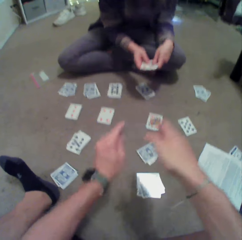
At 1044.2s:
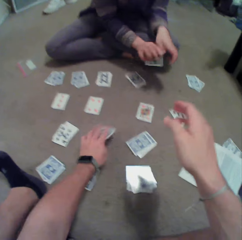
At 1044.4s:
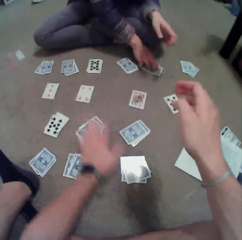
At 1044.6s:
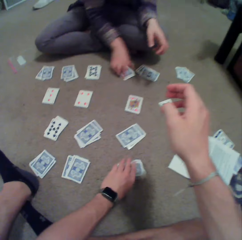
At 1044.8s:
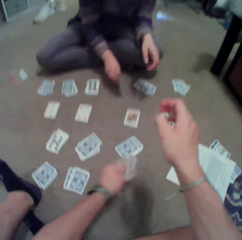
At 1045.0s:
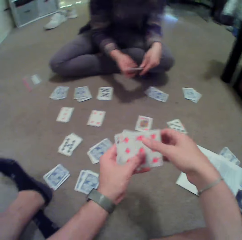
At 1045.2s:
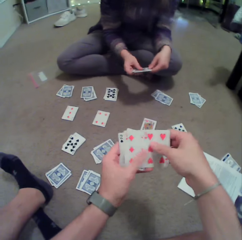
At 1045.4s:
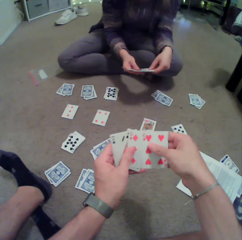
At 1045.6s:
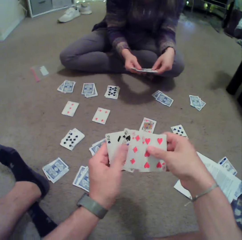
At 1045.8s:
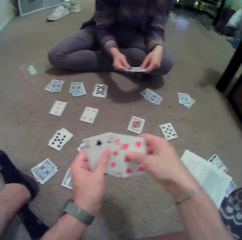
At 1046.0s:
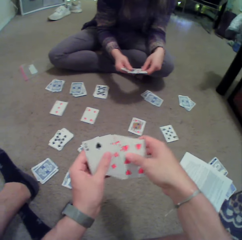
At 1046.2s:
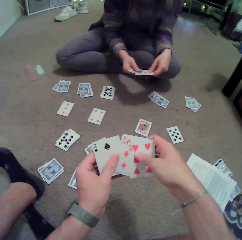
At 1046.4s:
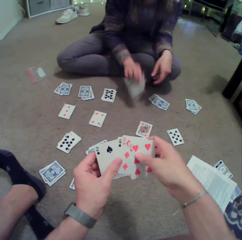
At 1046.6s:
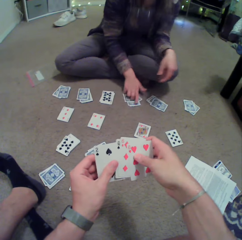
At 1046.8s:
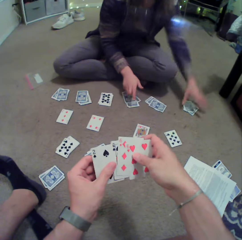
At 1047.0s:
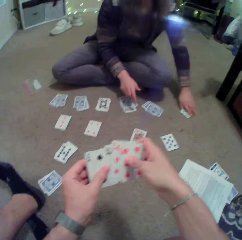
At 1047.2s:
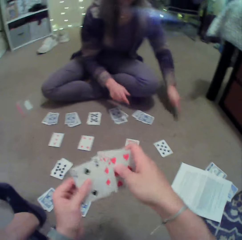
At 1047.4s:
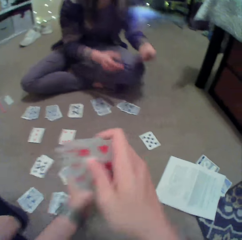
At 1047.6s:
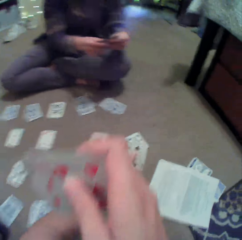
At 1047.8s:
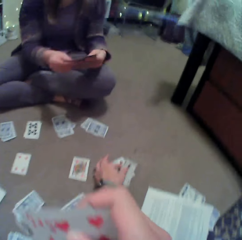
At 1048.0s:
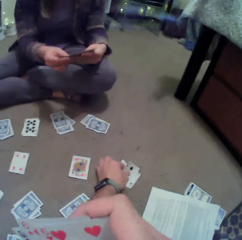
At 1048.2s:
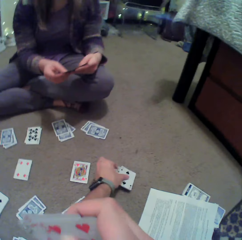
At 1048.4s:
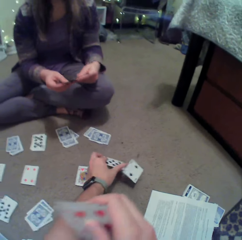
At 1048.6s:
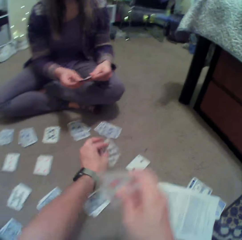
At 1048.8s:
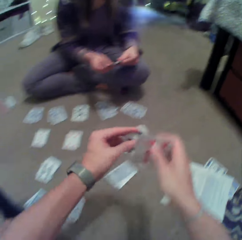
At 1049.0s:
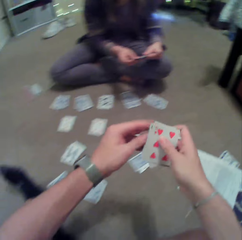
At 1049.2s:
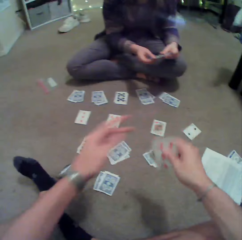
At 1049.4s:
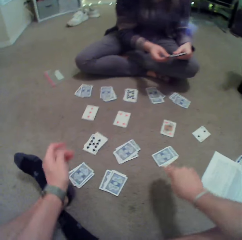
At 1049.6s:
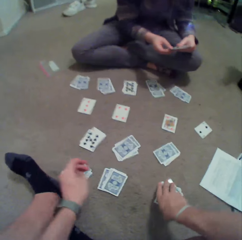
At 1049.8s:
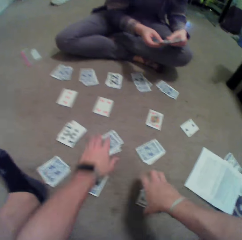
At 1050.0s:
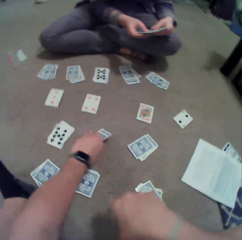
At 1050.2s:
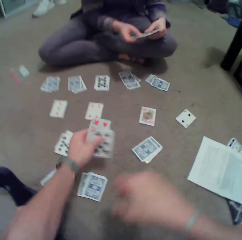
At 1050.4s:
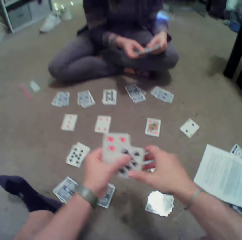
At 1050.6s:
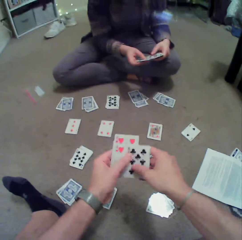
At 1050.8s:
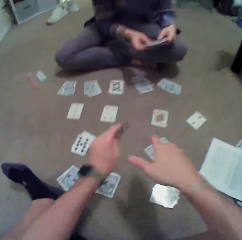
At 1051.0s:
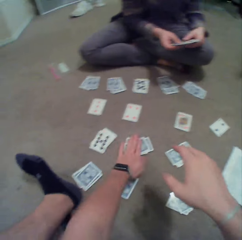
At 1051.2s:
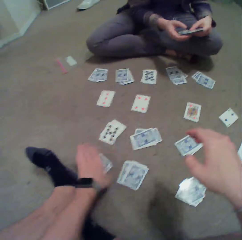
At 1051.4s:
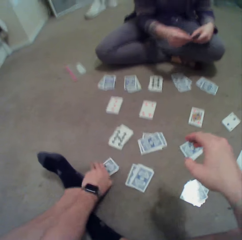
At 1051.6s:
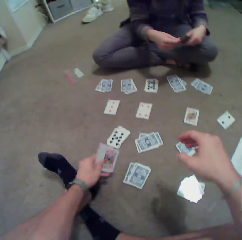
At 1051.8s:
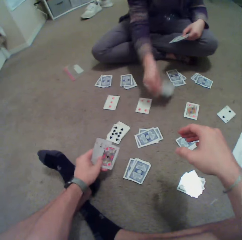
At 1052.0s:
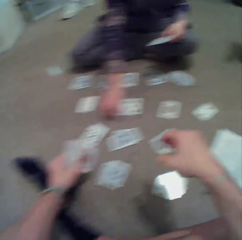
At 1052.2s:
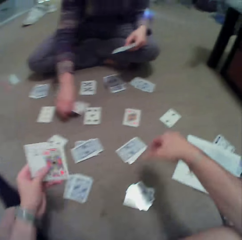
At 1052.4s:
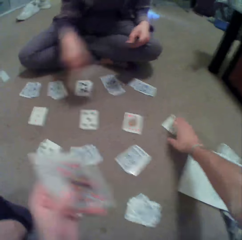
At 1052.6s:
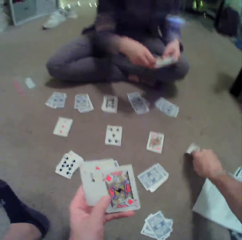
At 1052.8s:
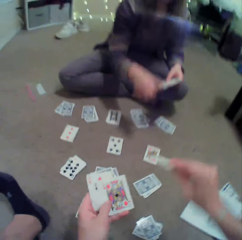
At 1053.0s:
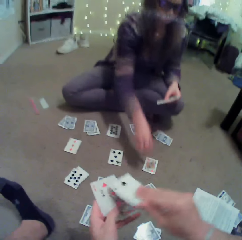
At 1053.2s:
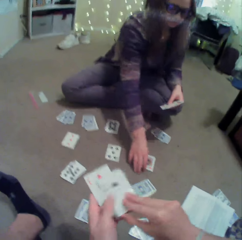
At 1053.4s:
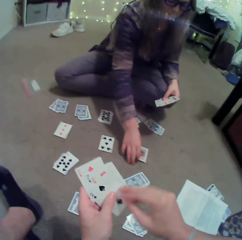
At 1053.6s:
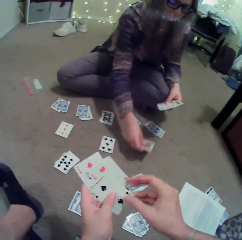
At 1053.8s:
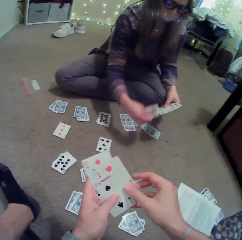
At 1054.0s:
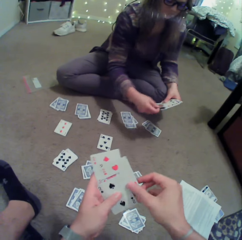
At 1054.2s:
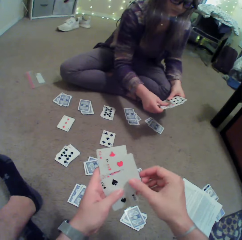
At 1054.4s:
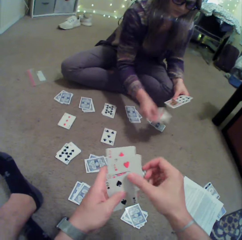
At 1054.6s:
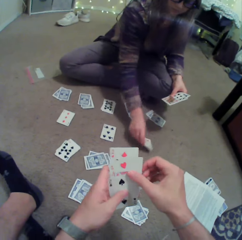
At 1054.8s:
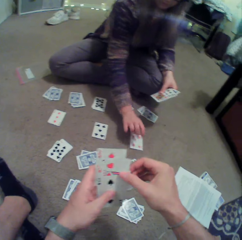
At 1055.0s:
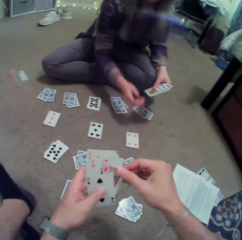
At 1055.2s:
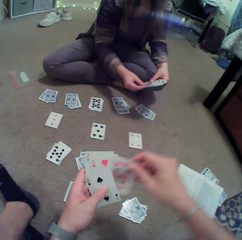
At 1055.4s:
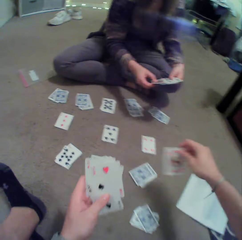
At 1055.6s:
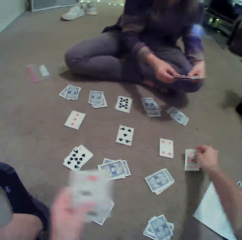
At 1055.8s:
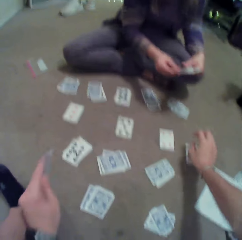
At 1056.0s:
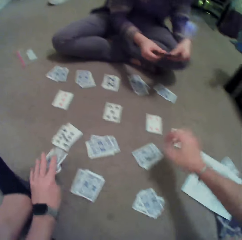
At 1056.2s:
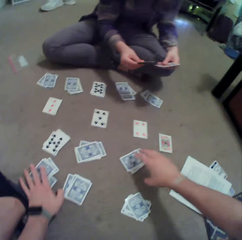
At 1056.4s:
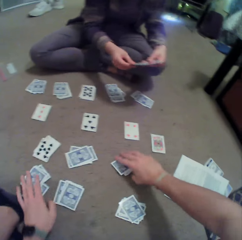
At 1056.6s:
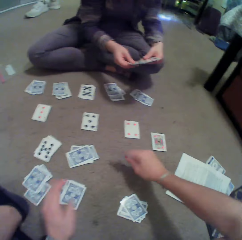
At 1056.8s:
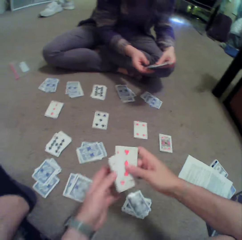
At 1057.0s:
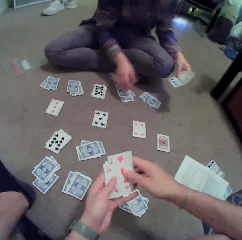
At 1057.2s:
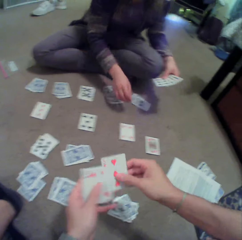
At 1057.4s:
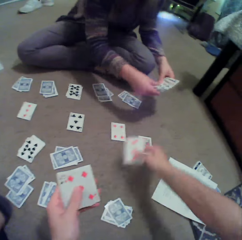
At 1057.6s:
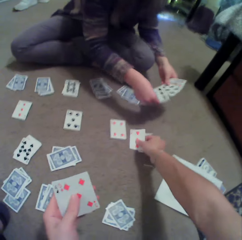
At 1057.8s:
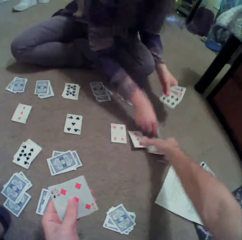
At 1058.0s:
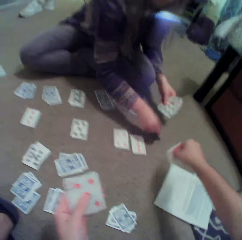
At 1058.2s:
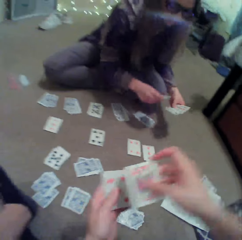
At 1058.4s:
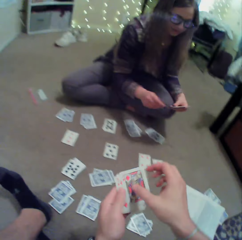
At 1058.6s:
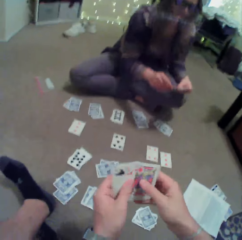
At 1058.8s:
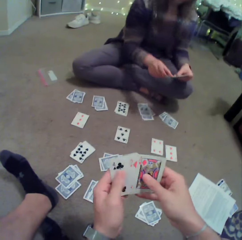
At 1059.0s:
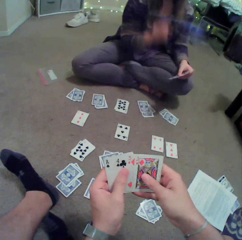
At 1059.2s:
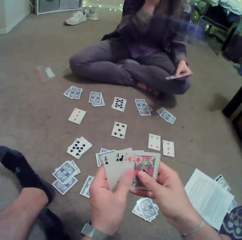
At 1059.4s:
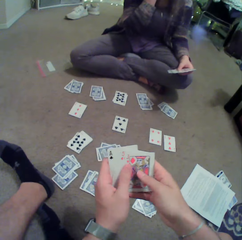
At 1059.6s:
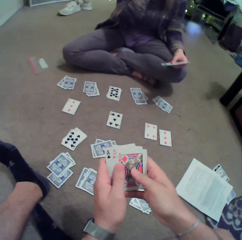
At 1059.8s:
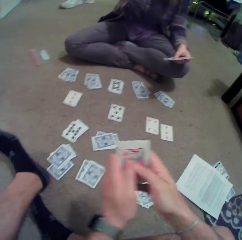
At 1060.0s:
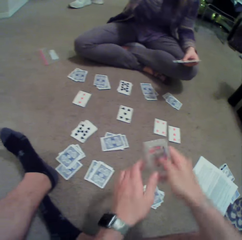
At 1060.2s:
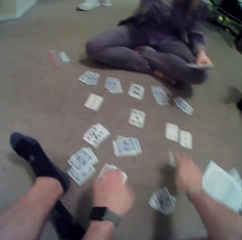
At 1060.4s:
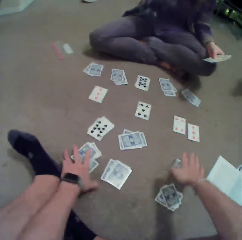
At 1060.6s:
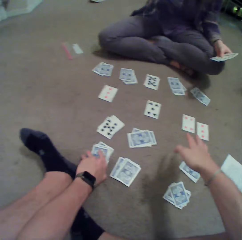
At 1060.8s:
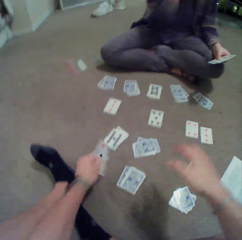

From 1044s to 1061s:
The camera wearer puts cards on the floor. A person puts cards on the floor, picks up cards on the floor, puts cards on the floor and picks up cards on the floor. The camera wearer picks up cards on the floor, puts cards on the floor, picks up cards on the floor, checks the card, puts cards on the floor and picks up cards on the floor. The person picks up cards on the floor. The camera wearer picks up cards on the floor. The person picks up cards on the floor and puts cards on the floor. The camera wearer puts a card on the floor, picks up cards on the floor, checks the card, picks up the card and puts a card on the floor. The person picks up a card on the floor. The camera wearer checks the card. The person touches the face. The camera wearer picks up the card and puts the card down.

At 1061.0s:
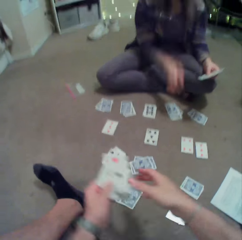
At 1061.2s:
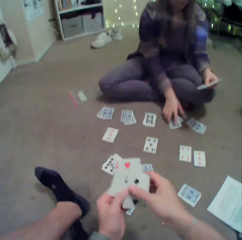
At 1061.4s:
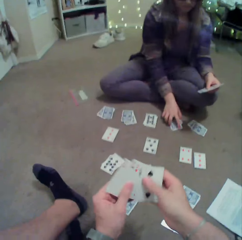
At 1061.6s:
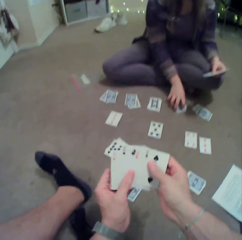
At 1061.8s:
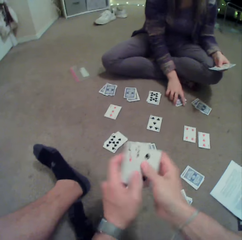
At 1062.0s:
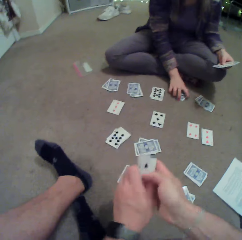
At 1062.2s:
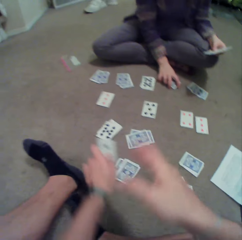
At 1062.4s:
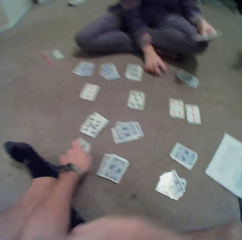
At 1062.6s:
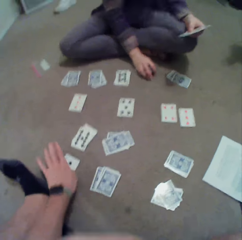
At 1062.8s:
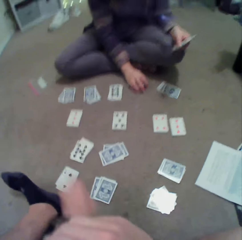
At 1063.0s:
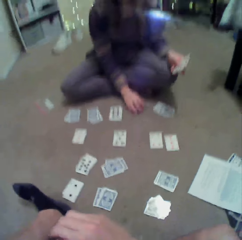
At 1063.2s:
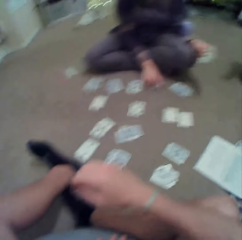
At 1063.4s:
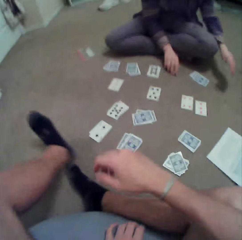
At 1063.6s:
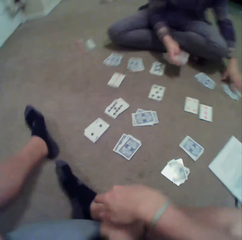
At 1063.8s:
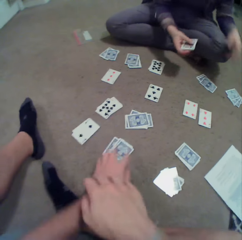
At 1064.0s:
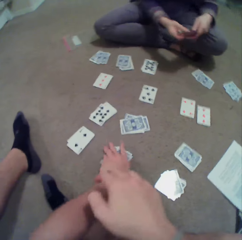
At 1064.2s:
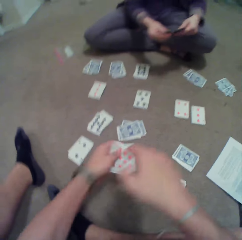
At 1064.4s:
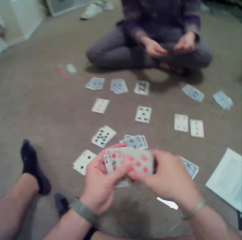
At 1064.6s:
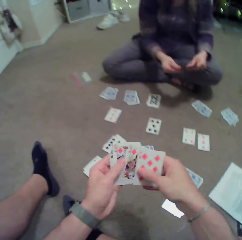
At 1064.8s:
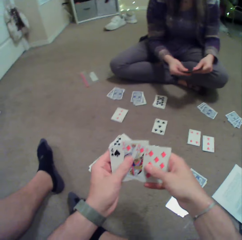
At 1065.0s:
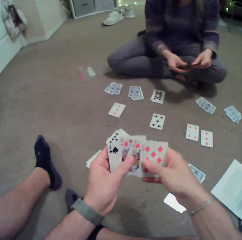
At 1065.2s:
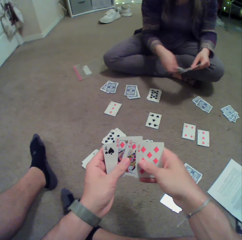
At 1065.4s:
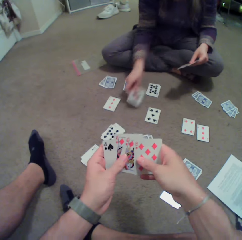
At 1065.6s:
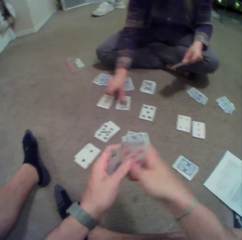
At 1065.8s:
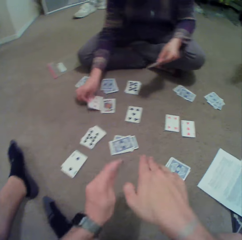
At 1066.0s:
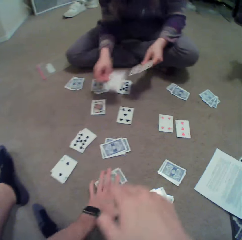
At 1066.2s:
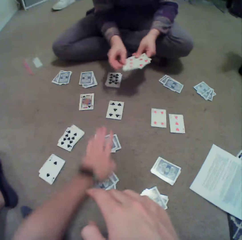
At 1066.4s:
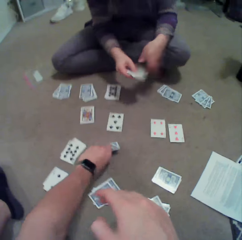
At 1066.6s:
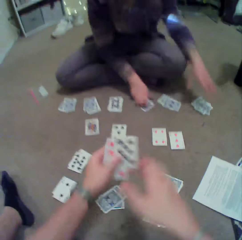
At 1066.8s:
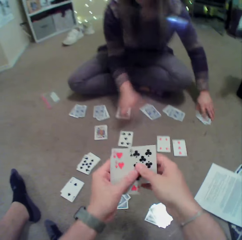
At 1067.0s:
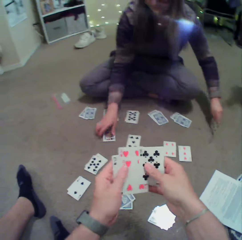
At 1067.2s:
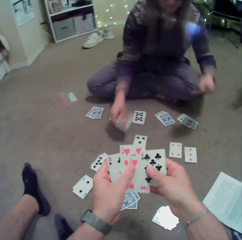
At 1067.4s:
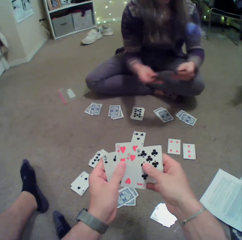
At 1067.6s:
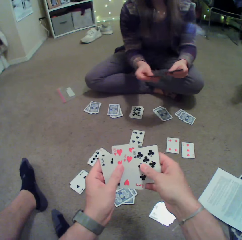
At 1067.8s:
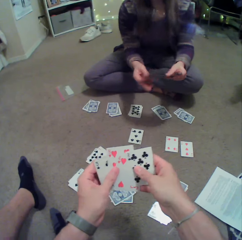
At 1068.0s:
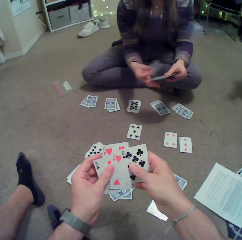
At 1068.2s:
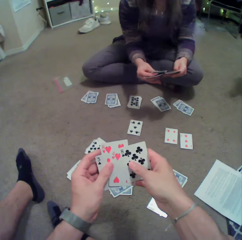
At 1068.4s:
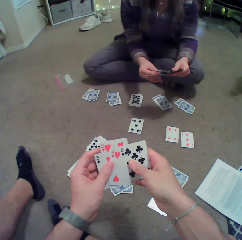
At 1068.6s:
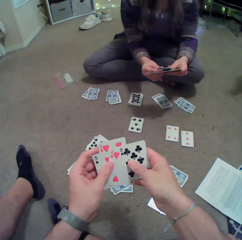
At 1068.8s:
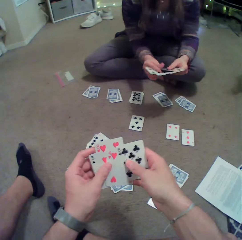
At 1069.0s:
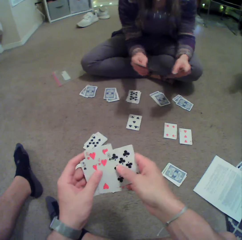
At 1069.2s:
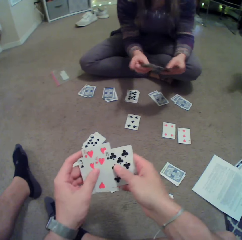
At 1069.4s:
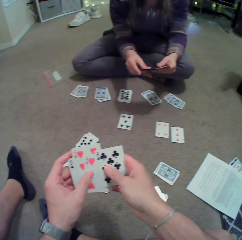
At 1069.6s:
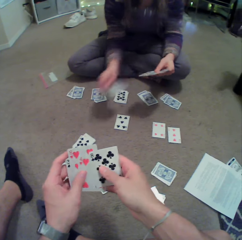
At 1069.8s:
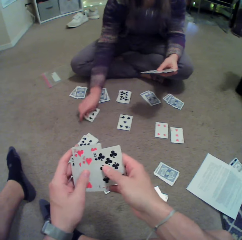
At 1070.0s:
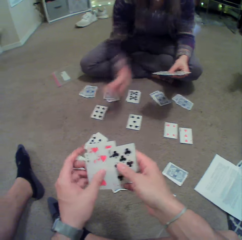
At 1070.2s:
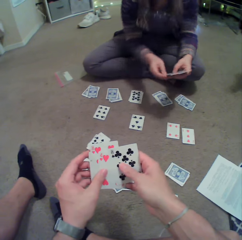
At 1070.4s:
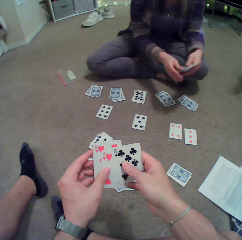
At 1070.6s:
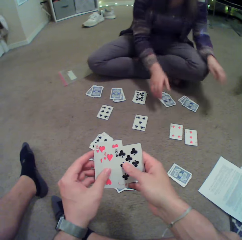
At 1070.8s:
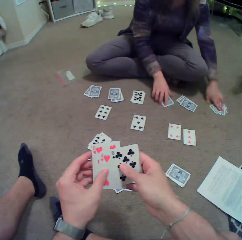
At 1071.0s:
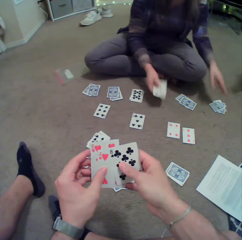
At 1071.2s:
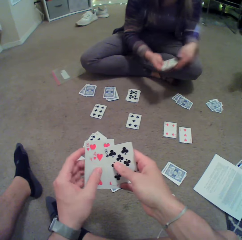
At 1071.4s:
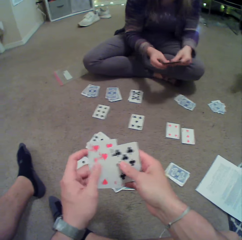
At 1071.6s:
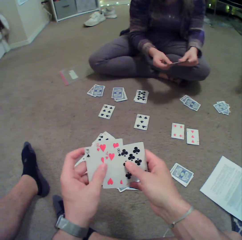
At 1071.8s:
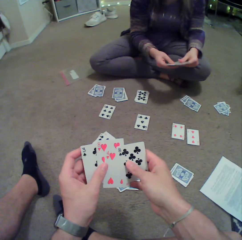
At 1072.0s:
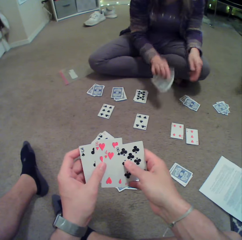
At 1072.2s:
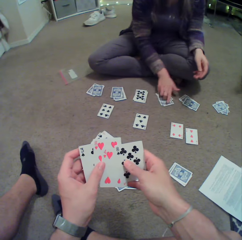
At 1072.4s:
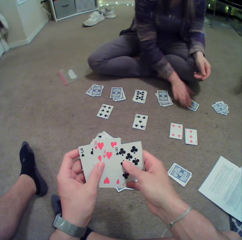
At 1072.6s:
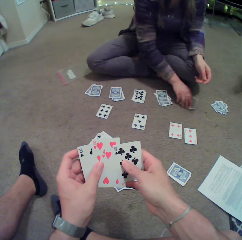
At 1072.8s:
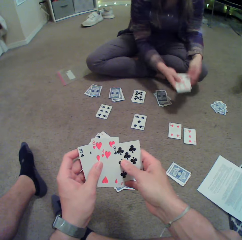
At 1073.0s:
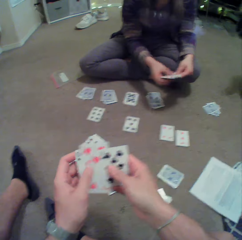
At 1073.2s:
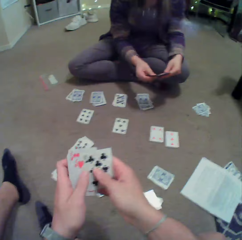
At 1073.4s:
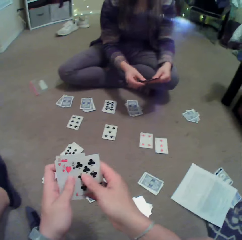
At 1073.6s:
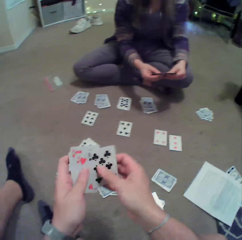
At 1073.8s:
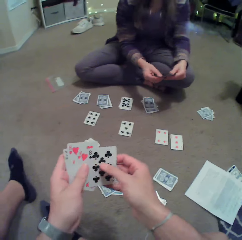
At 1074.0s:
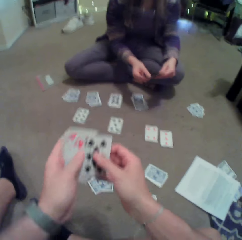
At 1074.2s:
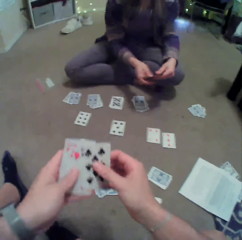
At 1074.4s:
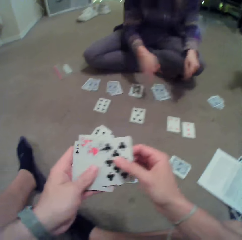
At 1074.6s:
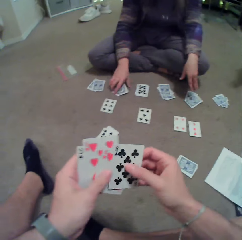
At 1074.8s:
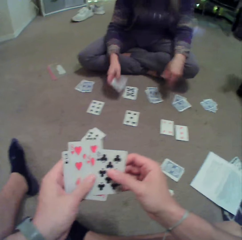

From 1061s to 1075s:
The camera wearer picks up cards on the floor, puts cards on the floor and checks the card. A lady puts the card down. The camera wearer picks up cards on the floor, checks the card, picks up cards on the floor and checks the card. The lady picks up cards on the floor. The camera wearer arranges cards. The lady puts a card on the floor, puts cards on the floor, picks up cards on the floor, checks the card, puts cards on the floor, picks up cards on the floor and checks the card.
